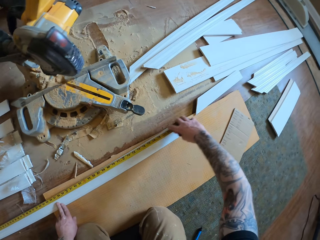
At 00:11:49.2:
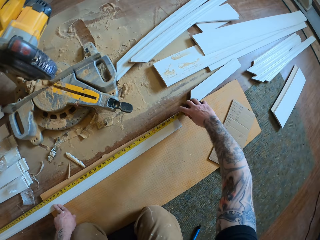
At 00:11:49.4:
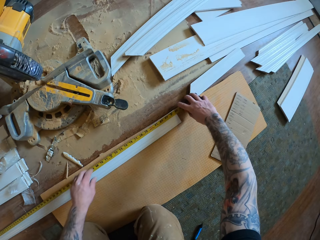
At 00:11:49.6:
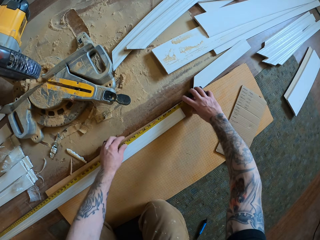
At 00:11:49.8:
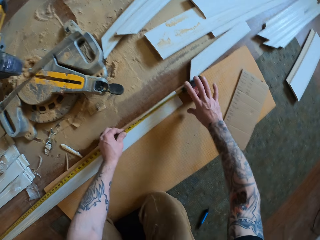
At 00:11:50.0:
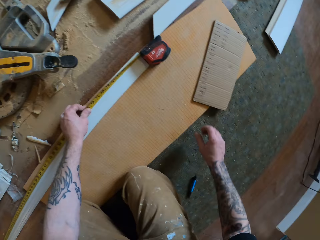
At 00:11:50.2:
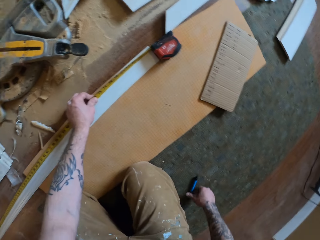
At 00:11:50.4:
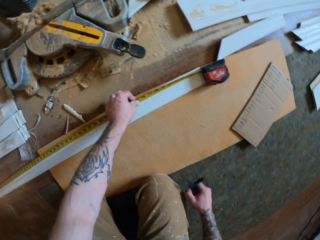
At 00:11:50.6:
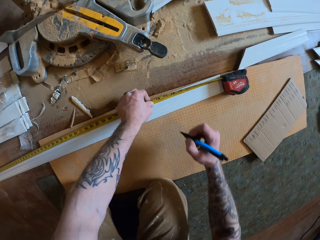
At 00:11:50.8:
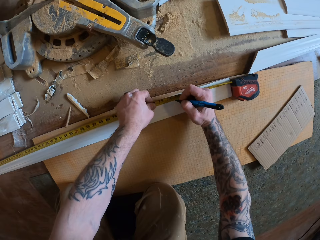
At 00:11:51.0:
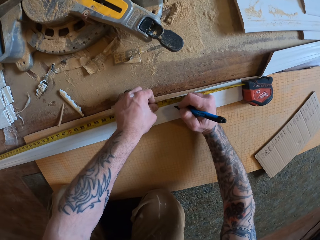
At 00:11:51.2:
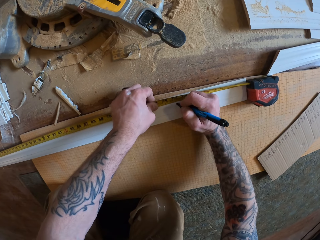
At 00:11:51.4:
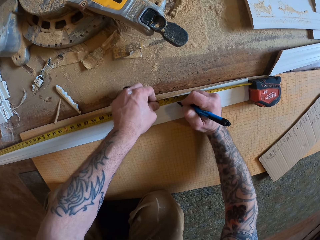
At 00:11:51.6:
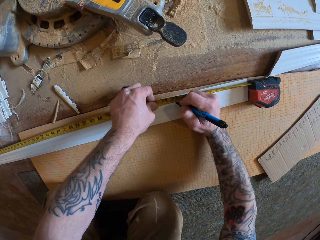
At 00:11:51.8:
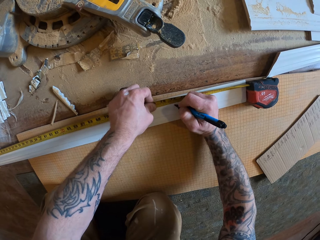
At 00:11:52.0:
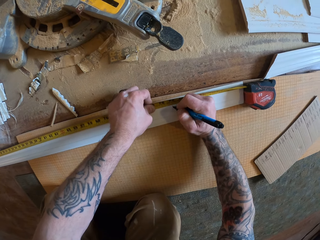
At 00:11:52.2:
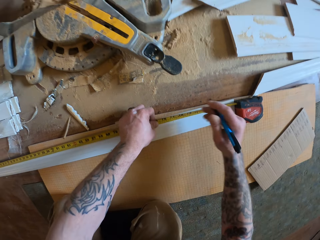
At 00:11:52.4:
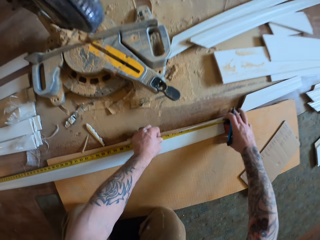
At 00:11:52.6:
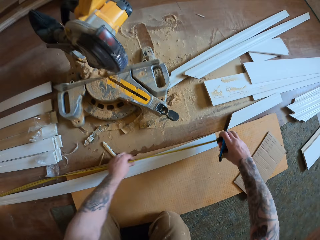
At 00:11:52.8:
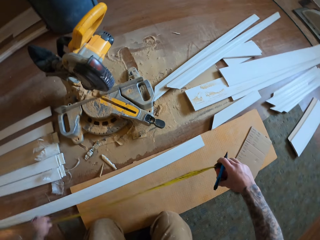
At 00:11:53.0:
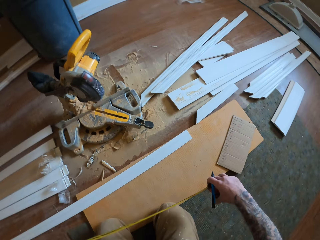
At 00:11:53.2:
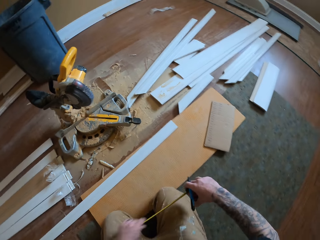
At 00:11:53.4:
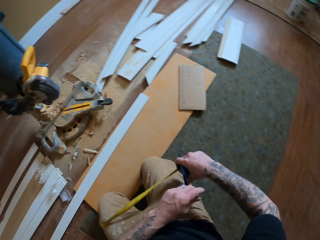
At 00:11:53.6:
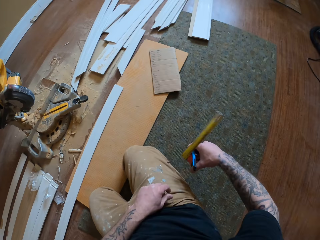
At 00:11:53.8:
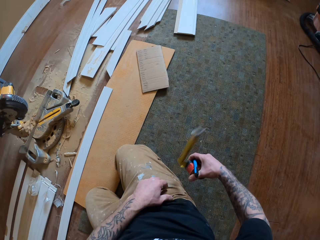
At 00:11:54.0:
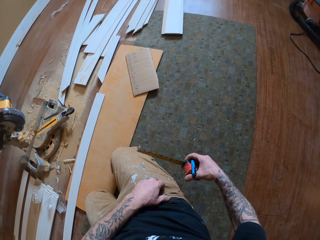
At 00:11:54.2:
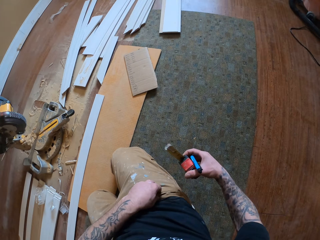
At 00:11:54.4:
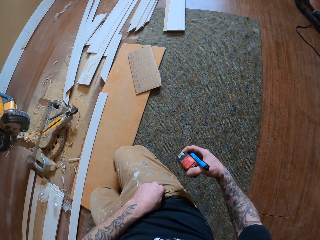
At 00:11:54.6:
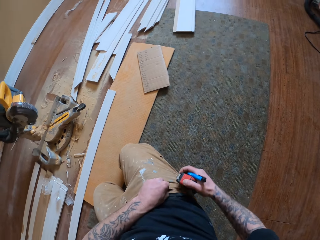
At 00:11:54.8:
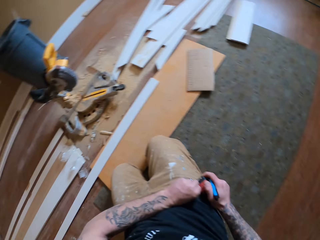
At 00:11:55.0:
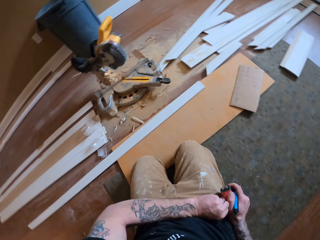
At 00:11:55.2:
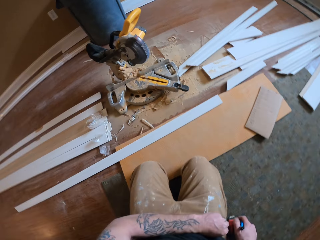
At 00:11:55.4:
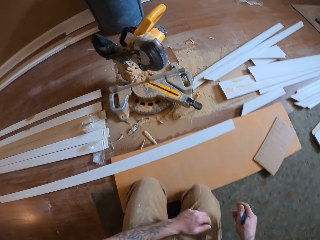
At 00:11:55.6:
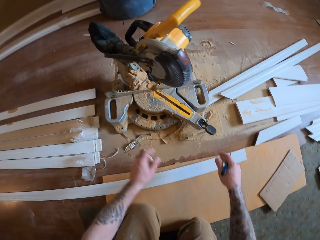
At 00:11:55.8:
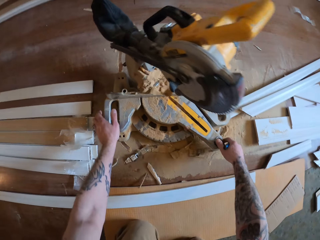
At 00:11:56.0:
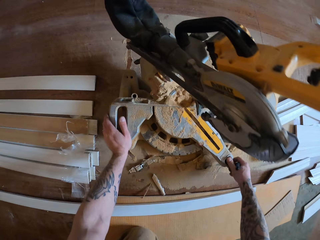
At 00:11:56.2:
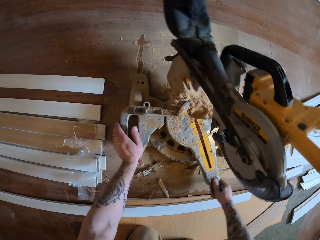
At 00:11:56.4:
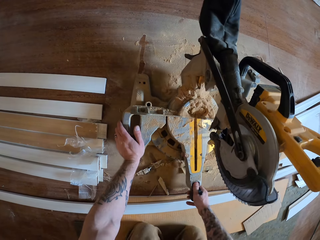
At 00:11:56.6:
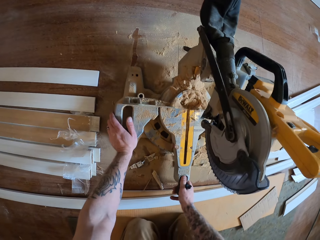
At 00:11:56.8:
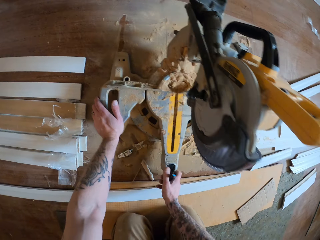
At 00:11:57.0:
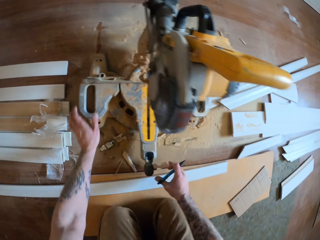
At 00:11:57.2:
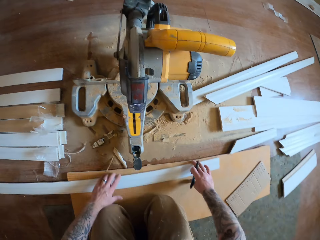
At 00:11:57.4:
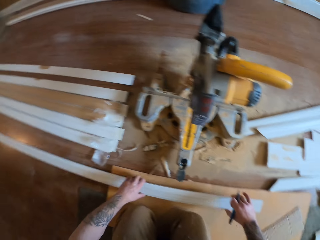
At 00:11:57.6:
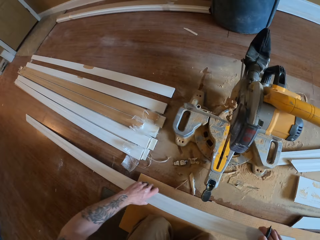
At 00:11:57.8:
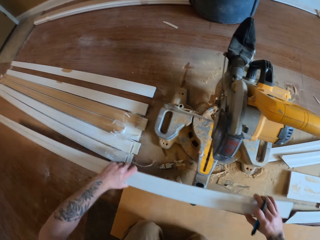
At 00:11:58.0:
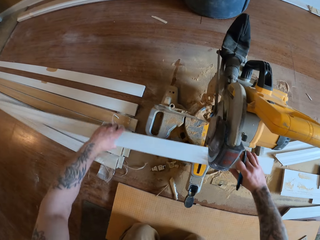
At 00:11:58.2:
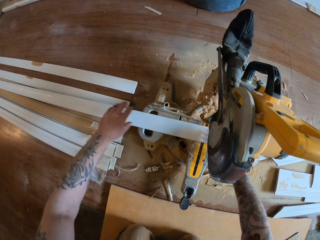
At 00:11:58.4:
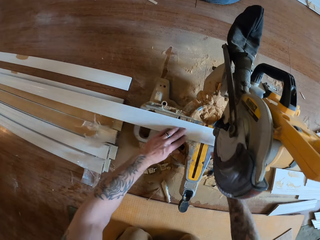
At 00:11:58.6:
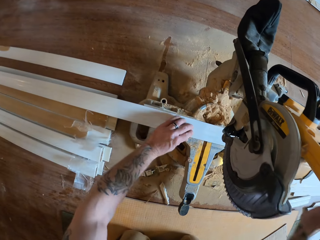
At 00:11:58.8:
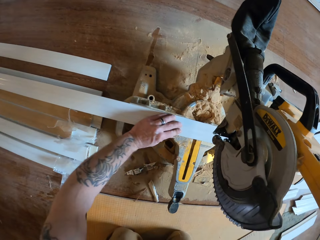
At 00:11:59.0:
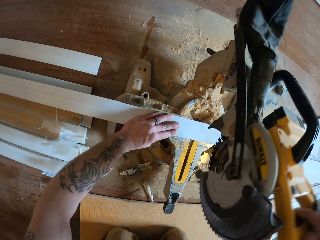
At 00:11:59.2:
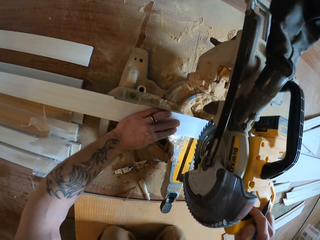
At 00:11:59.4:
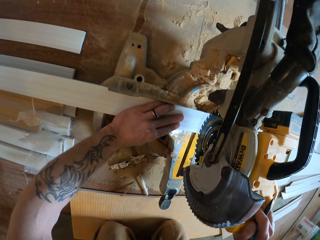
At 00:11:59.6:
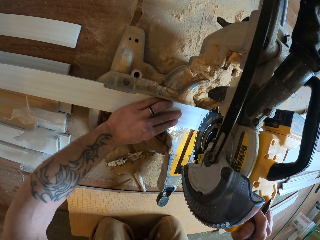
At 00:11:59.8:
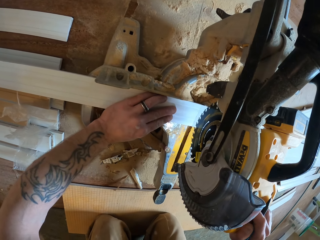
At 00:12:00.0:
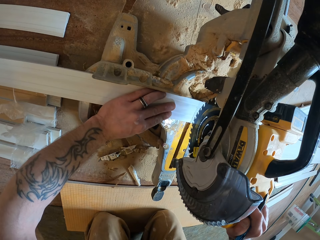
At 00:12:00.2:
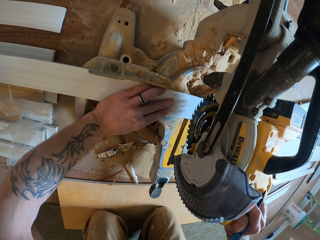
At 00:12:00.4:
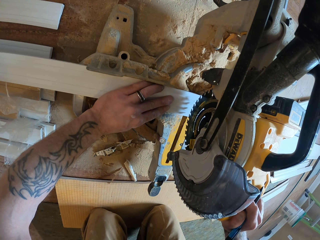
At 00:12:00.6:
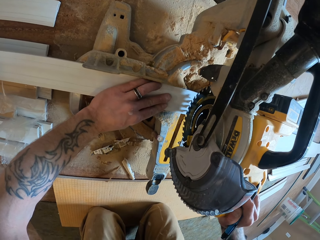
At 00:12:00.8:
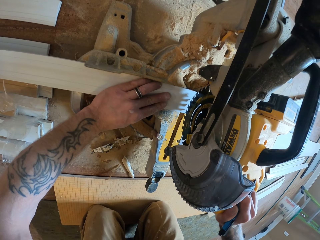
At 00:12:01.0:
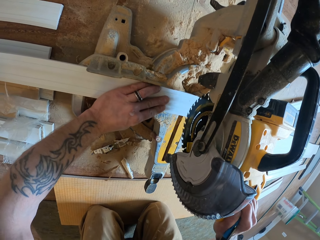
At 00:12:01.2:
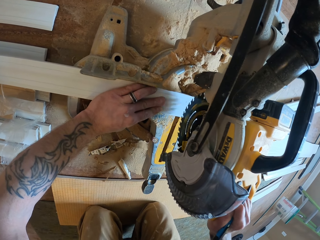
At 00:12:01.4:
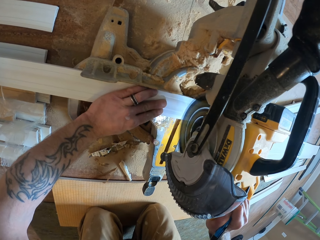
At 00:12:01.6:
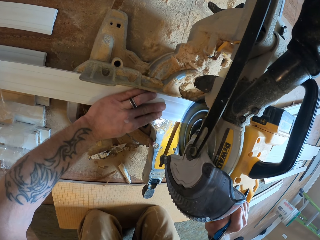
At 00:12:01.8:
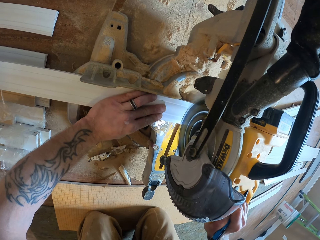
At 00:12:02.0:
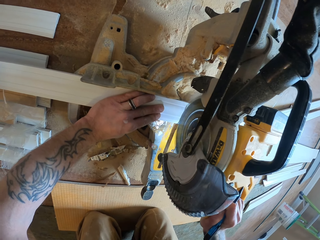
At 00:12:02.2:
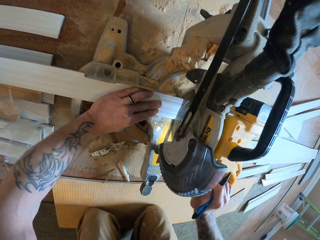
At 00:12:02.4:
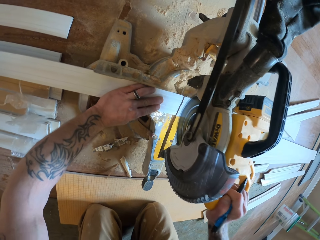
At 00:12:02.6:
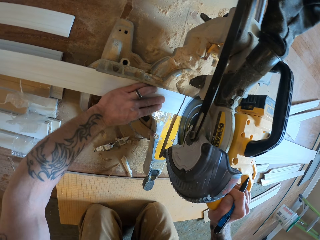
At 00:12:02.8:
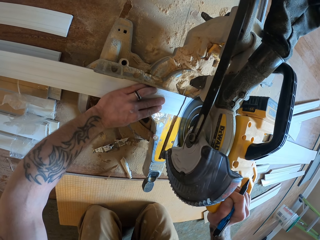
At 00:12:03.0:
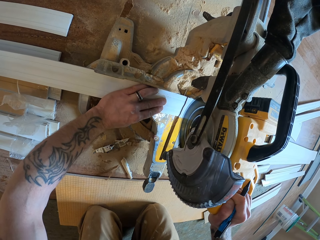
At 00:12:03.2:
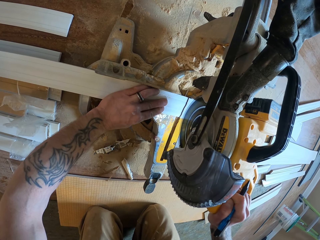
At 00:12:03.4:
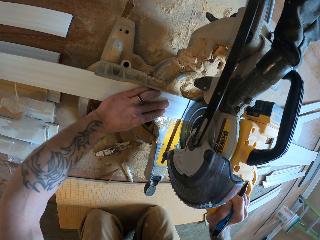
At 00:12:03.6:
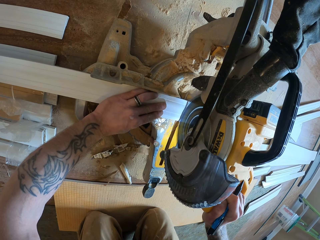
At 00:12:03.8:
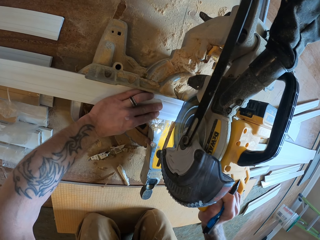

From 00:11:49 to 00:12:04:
The camera wearer takes a marker. He marks the wood with the marker. He folds the metric tape measure and removes the tape measure. He clips the tape measure to his trousers. He holds the saw machine and adjusts the rotate saw. He picks up the piece of wood and puts the piece of wood on the saw machine. He cuts the piece of wood with the saw machine. He turns on the rotate saw.

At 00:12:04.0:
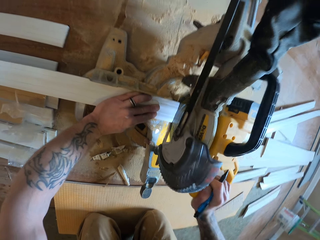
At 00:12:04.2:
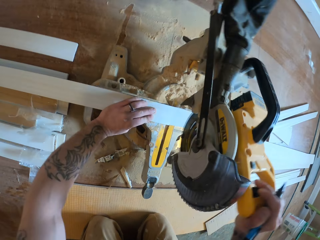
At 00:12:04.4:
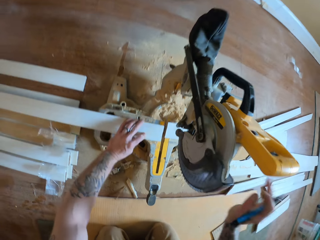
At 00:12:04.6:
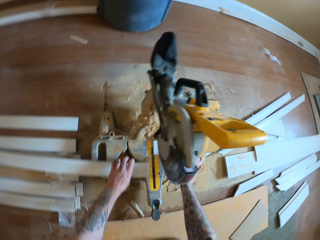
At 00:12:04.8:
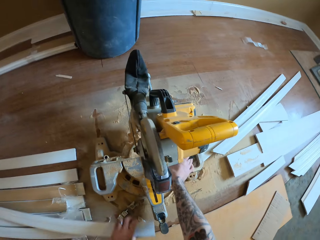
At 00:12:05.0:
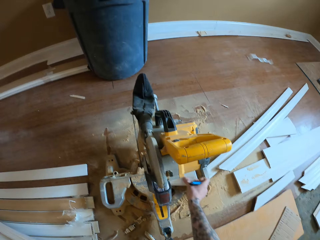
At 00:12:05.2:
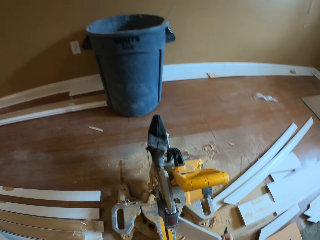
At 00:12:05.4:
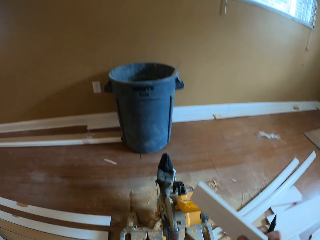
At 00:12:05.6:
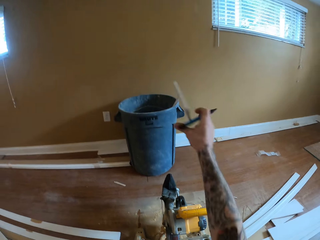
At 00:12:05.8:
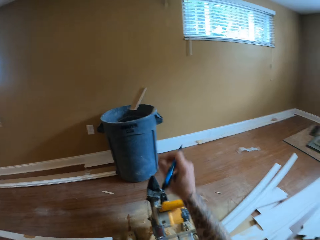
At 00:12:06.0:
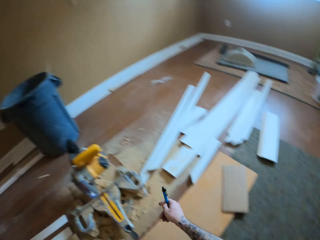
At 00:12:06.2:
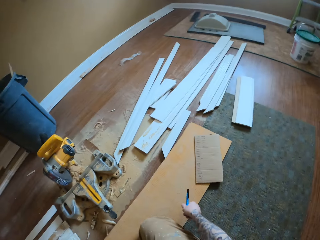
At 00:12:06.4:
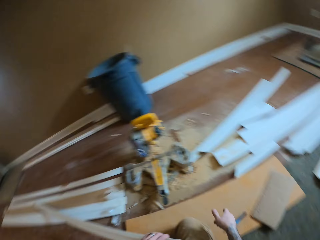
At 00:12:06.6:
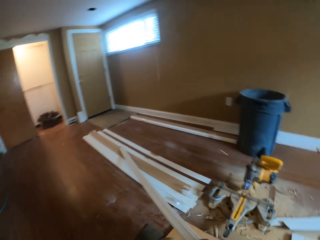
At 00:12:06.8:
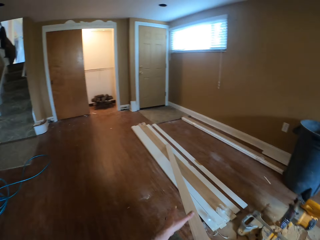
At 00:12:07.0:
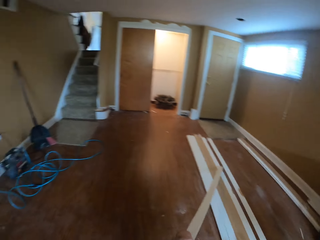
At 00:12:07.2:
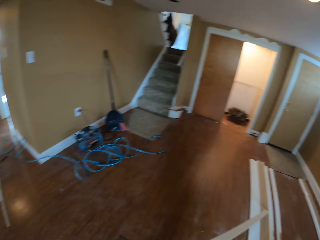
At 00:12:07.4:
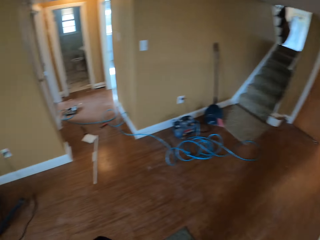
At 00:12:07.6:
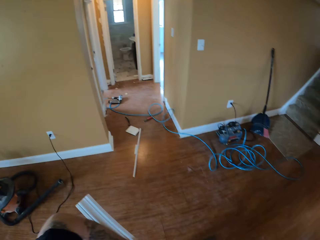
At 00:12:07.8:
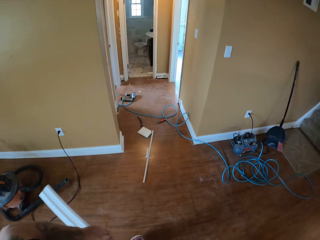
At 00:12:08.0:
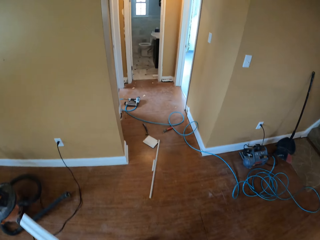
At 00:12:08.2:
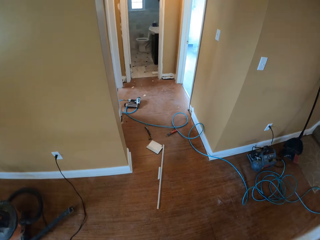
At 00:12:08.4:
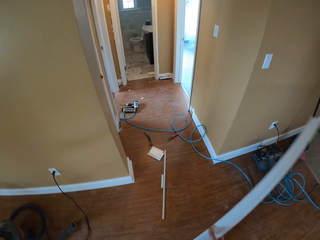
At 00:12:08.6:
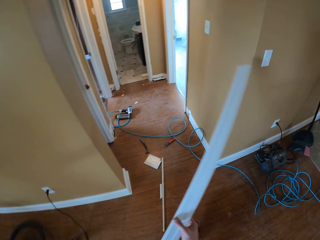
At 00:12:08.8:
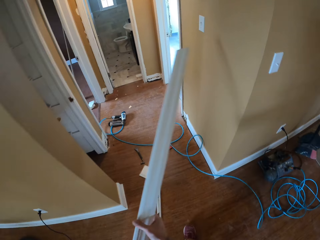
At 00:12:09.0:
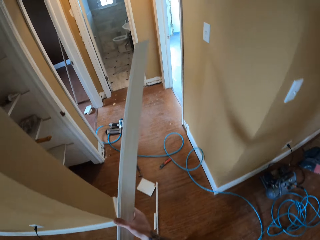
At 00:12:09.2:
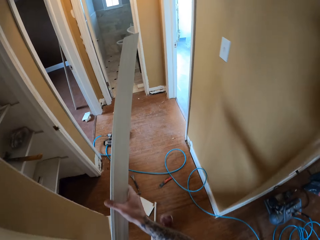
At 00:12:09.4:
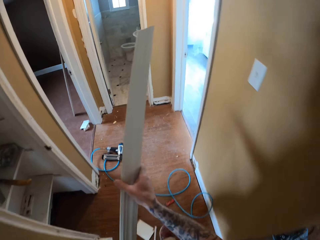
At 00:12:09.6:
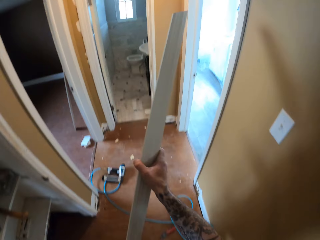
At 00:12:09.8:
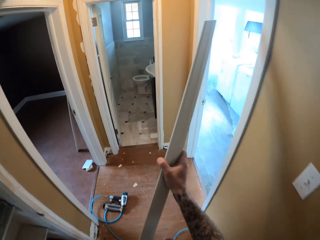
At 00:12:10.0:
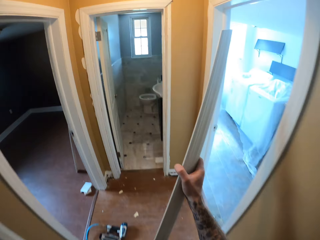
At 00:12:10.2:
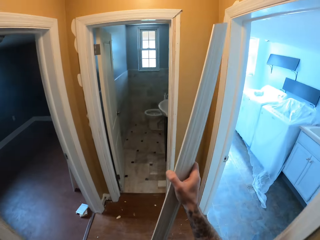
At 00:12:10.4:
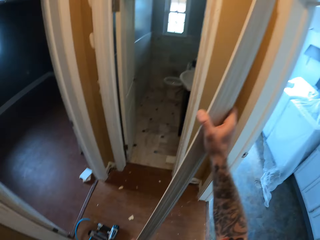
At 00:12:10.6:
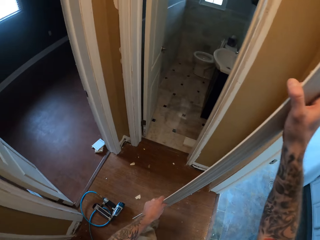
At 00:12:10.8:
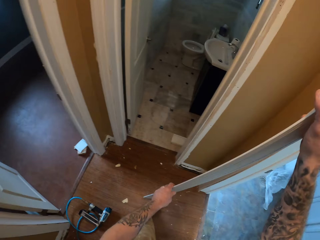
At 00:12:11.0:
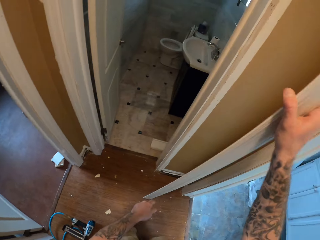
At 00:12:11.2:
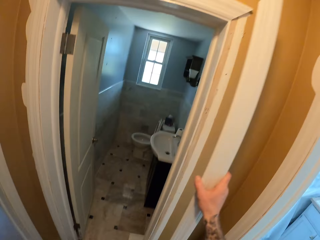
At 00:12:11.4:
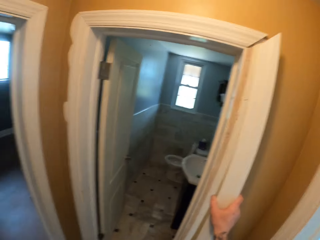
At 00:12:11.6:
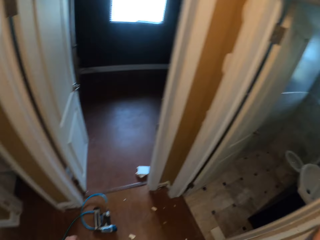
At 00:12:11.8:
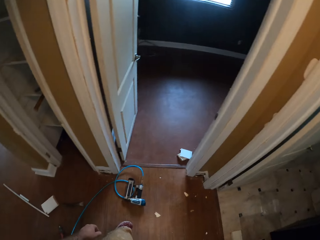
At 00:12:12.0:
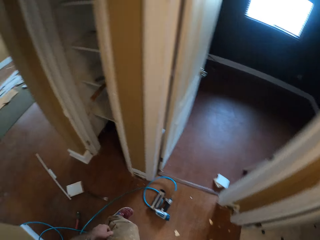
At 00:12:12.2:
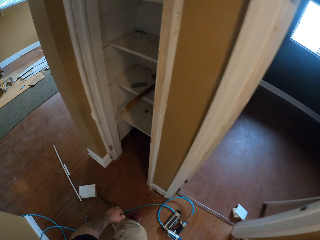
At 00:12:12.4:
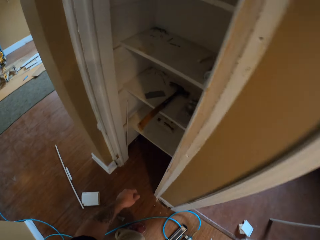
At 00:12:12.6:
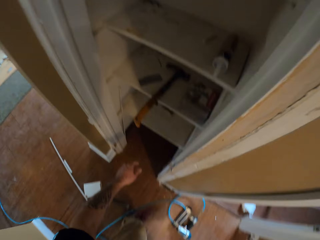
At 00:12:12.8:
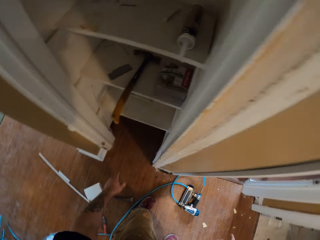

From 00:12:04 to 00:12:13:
The camera wearer takes the shorter wood piece with his right hand. He tosses the shorter wood piece in a bucket. He picks up the piece of wood and carries the other wood piece. He walks around the room. He places the wood piece on a door frame.
